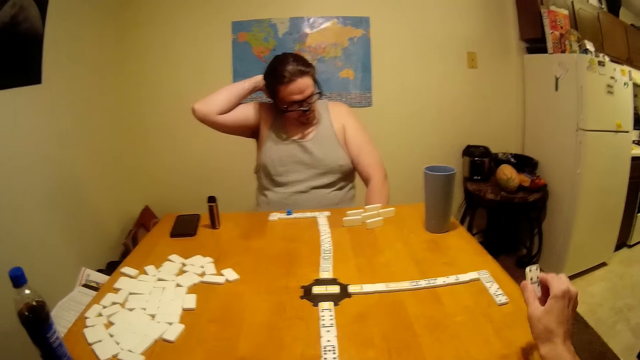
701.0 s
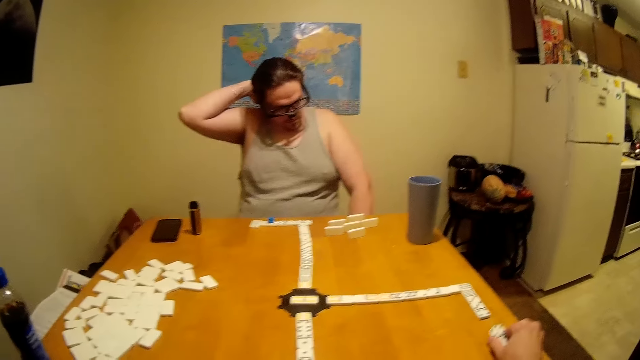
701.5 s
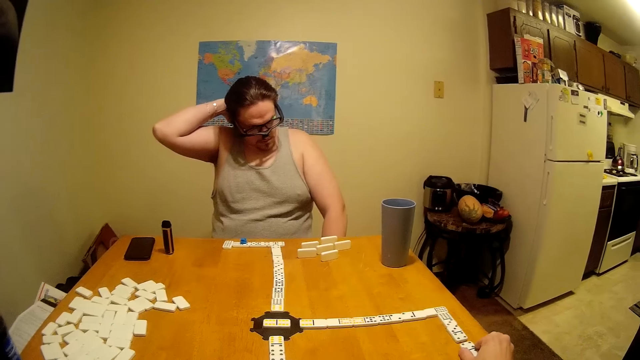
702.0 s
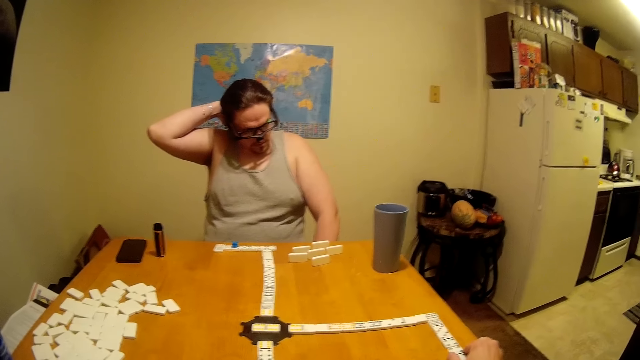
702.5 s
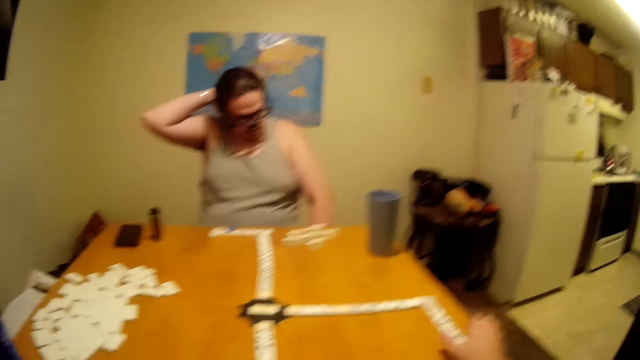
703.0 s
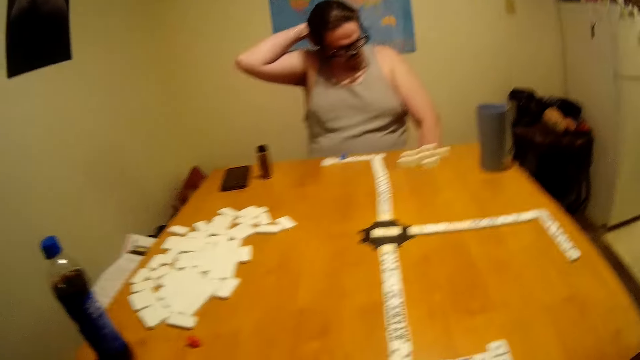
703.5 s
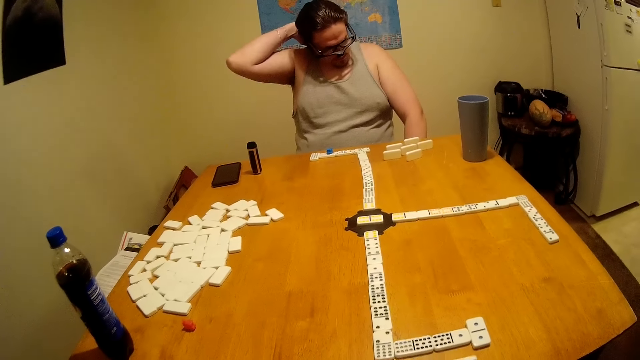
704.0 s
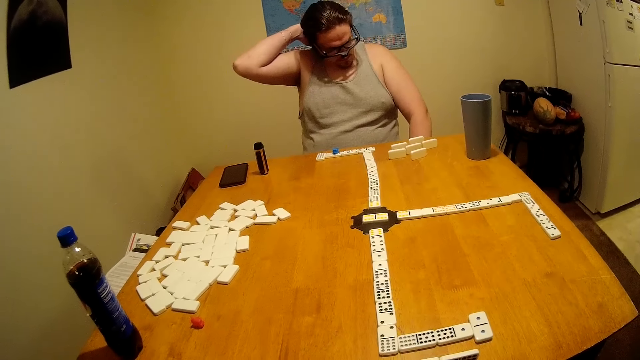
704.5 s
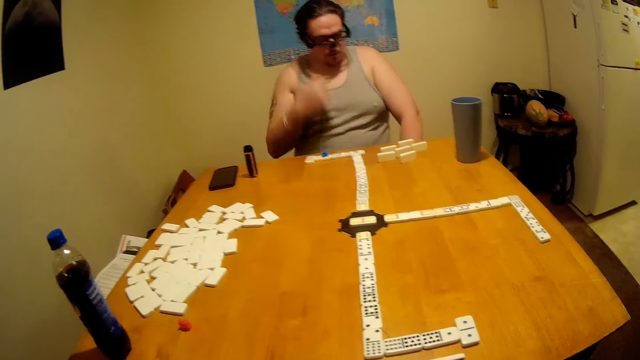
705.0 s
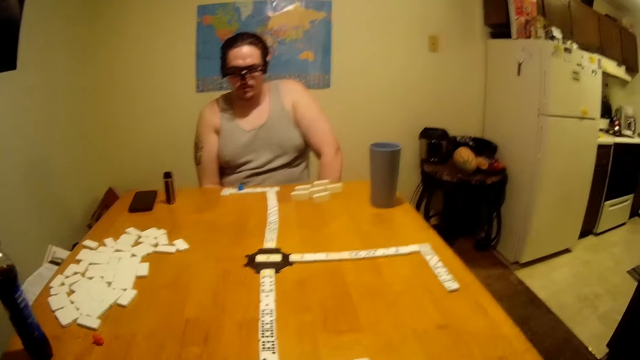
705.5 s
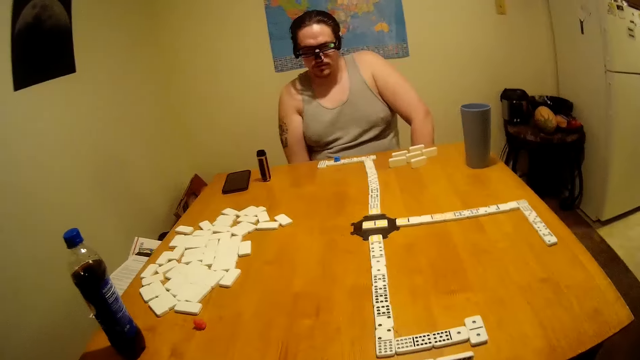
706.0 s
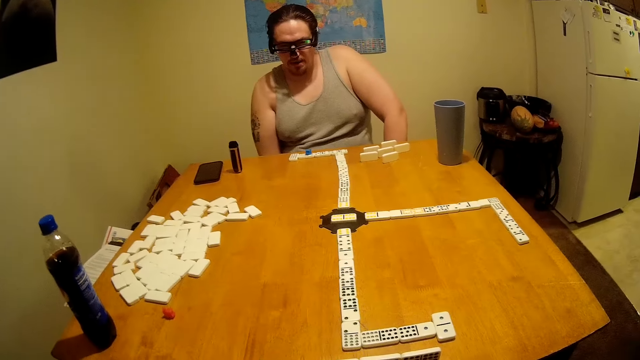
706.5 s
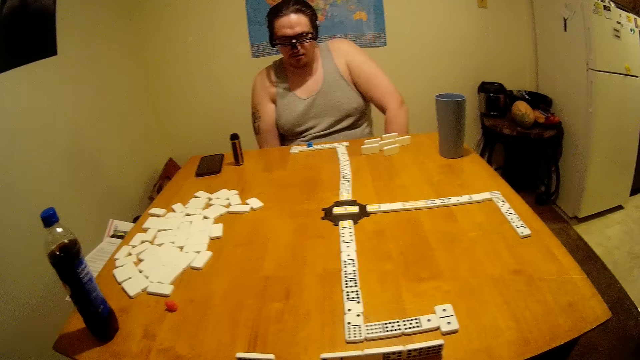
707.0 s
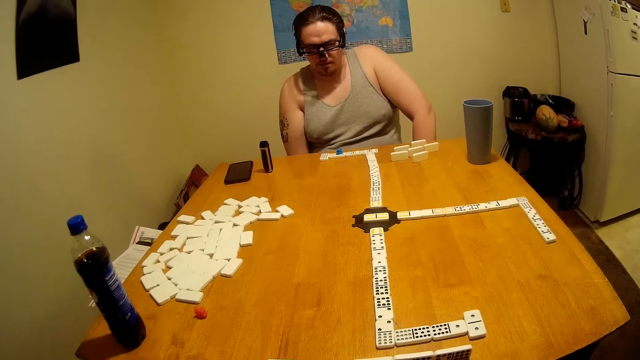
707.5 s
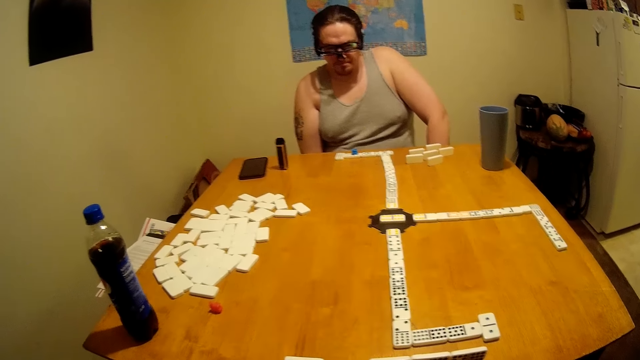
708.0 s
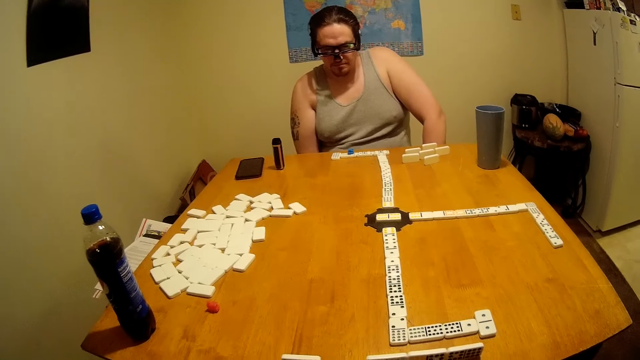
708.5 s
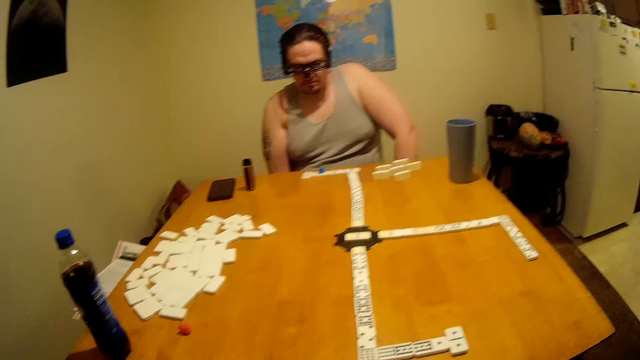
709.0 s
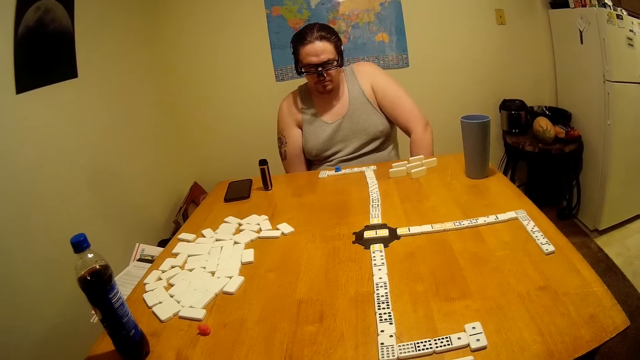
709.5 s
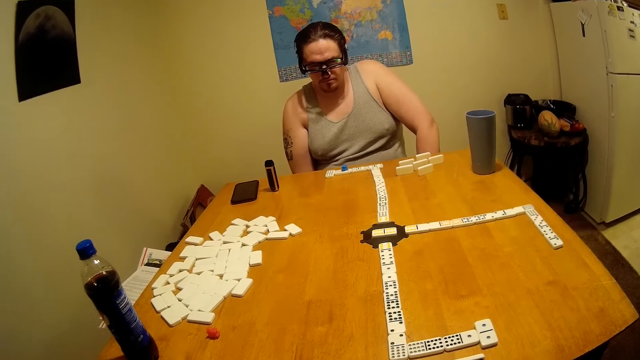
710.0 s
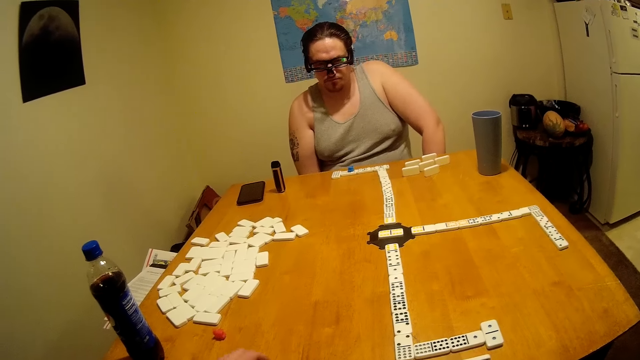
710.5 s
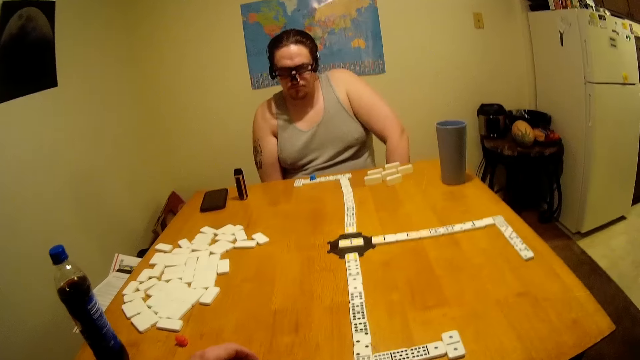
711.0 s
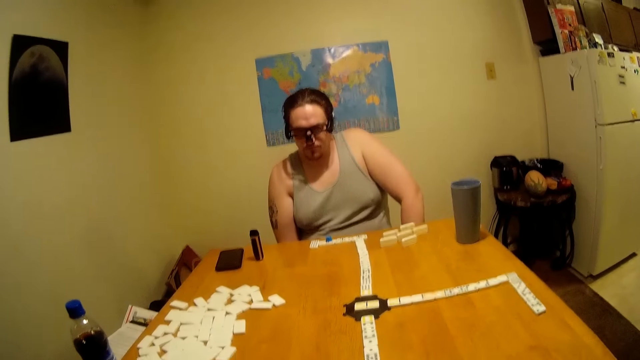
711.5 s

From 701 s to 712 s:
The camera wearer places dominoes on the game. A man lowers a hand and looks at the table.

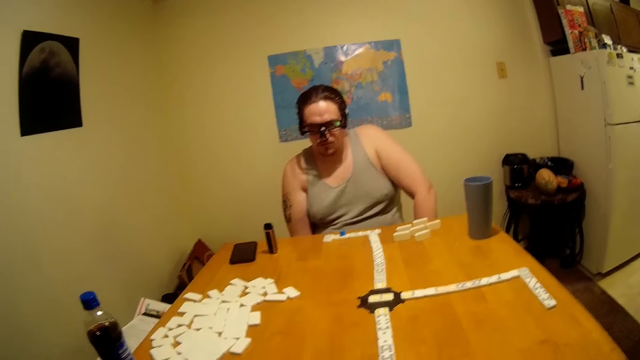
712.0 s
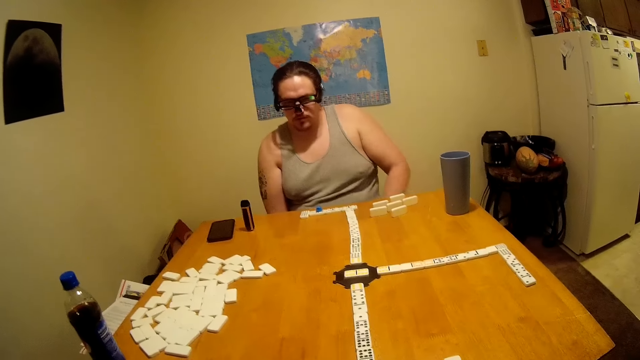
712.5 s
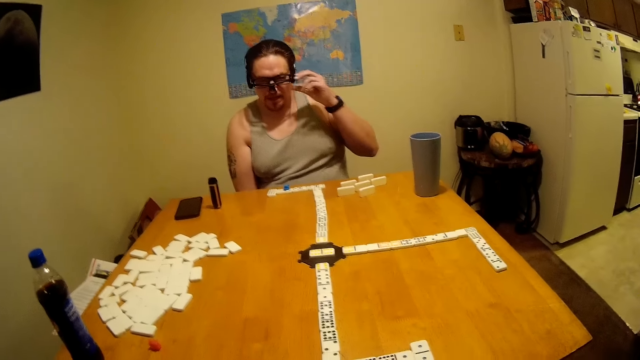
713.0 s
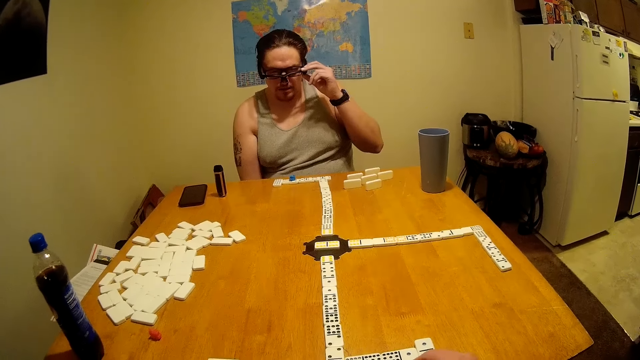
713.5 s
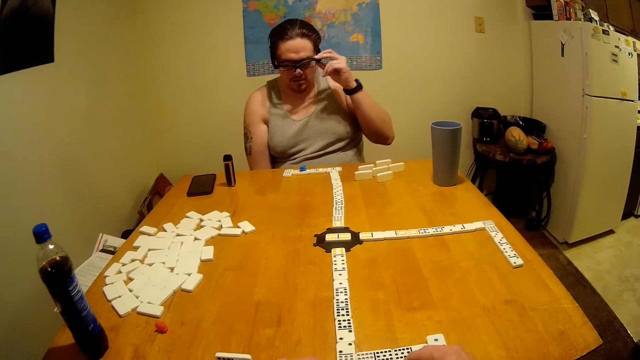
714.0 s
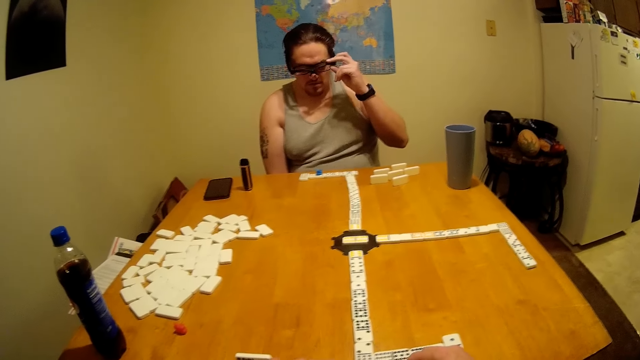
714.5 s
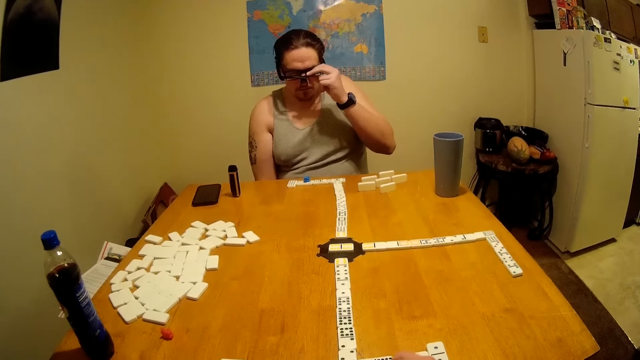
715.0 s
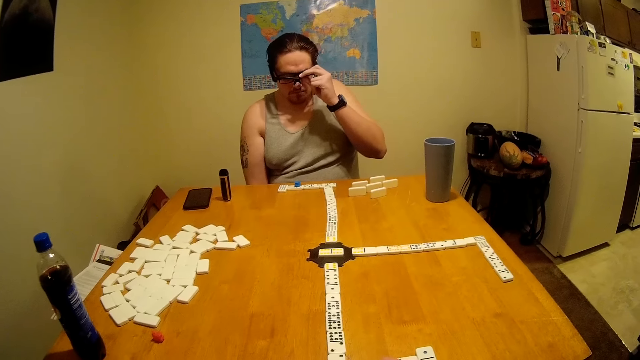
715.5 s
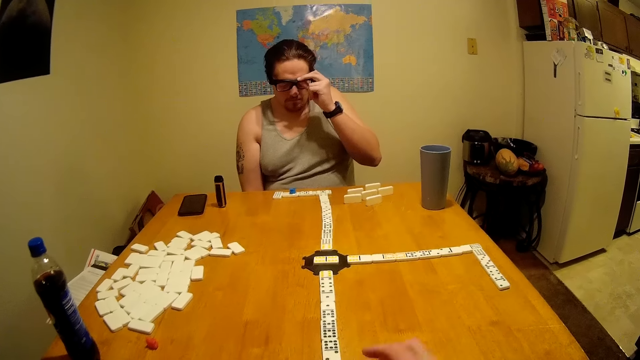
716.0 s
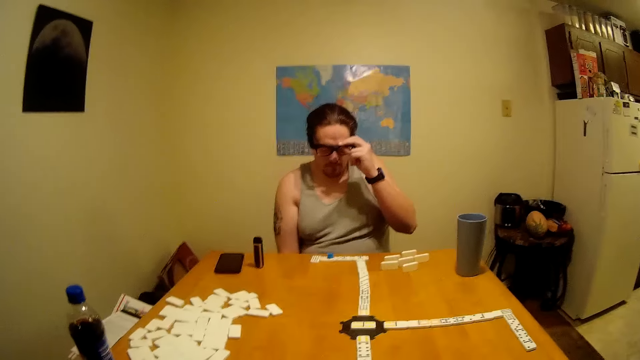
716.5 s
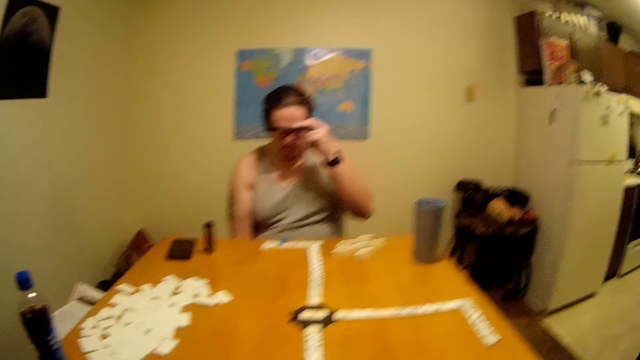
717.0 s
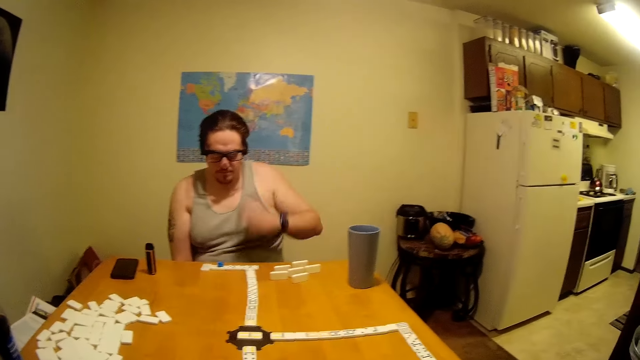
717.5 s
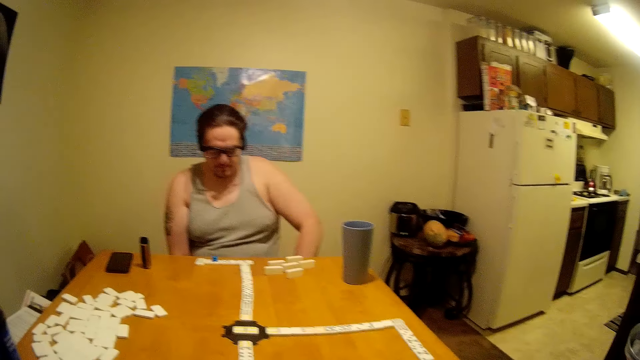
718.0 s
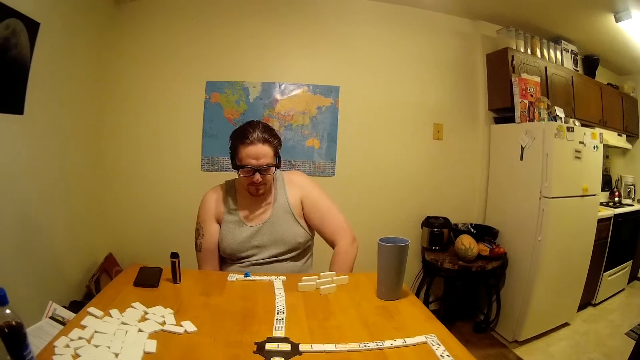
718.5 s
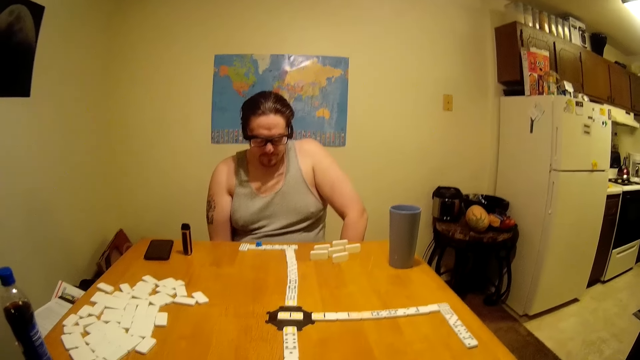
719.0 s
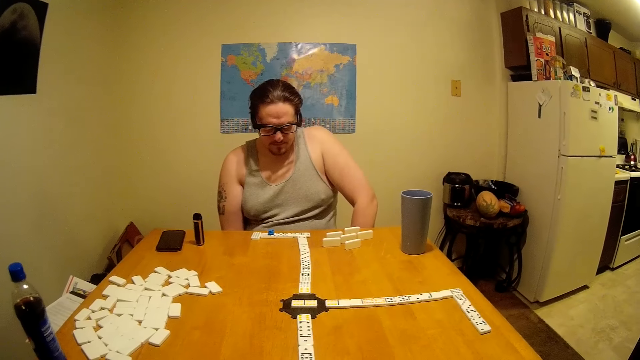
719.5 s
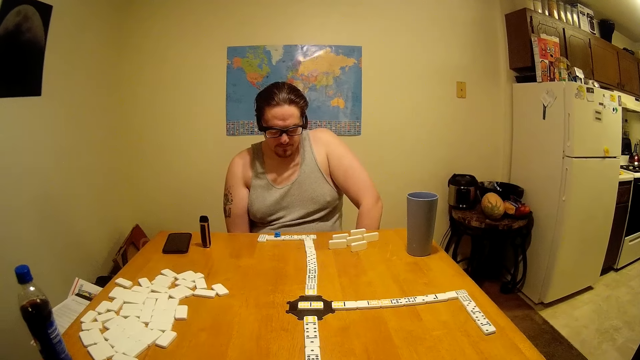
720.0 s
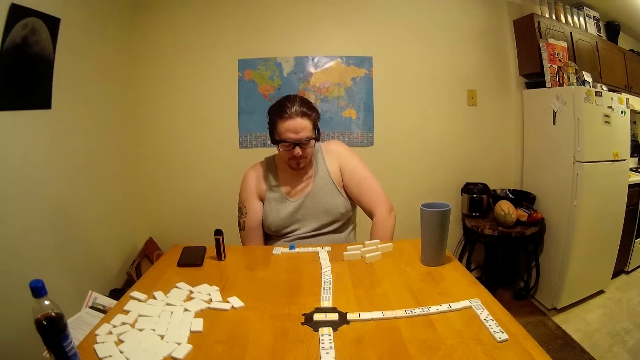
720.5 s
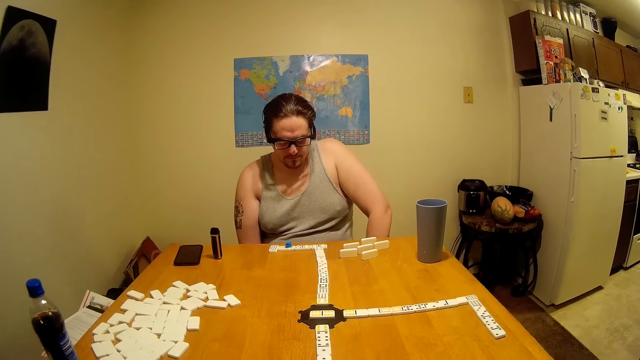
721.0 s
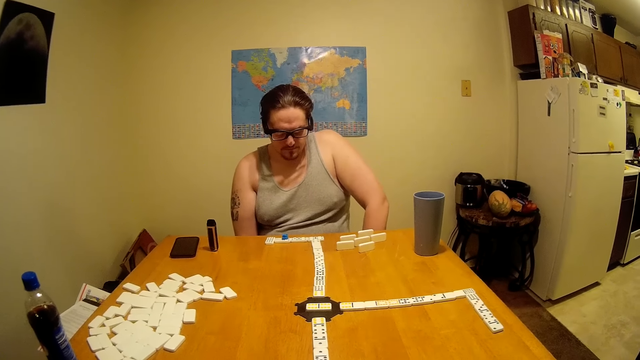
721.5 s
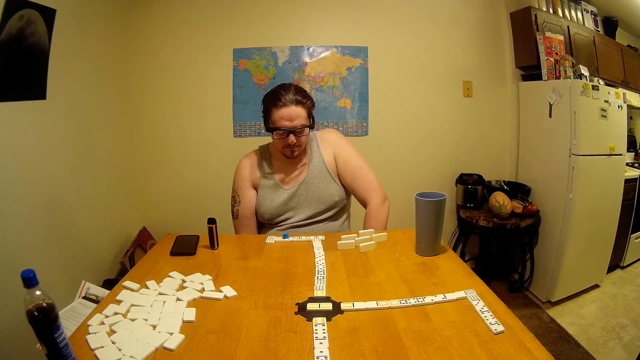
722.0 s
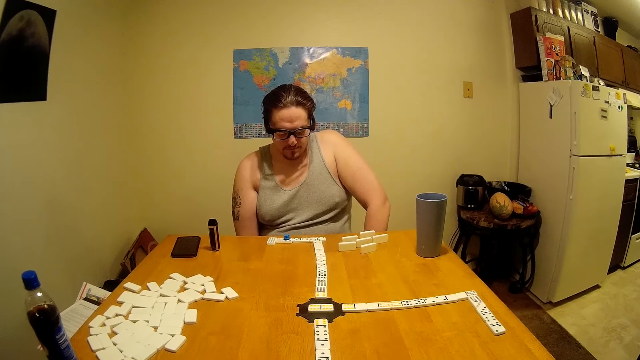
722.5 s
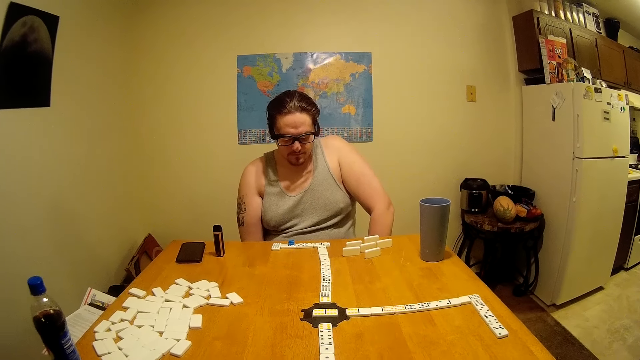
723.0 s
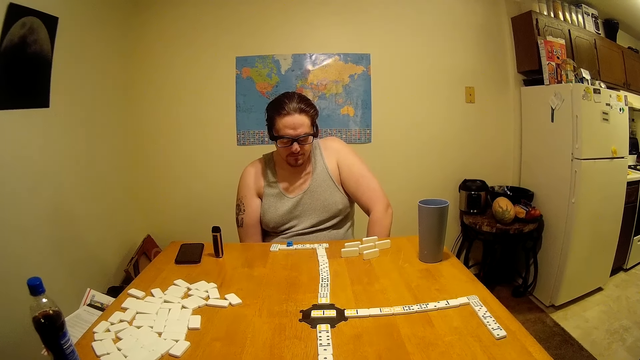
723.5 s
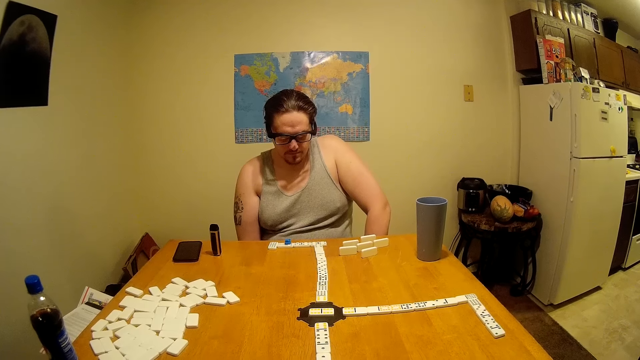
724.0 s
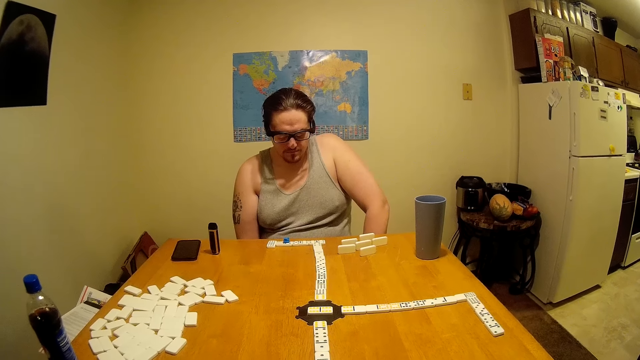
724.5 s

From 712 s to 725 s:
The camera wearer looks around. A man touches the glasses and adjusts his eyeglasses. He lowers a hand and stares at the table.
